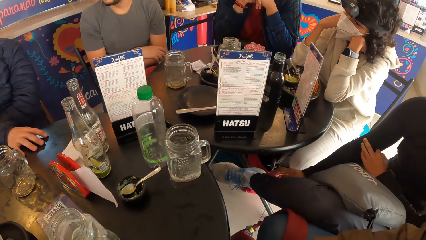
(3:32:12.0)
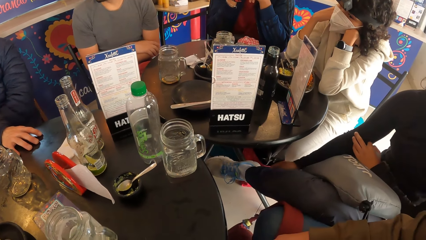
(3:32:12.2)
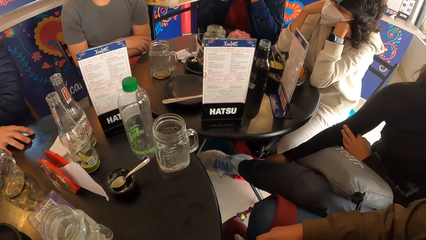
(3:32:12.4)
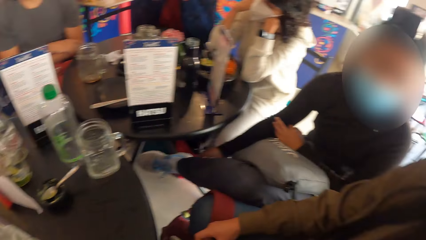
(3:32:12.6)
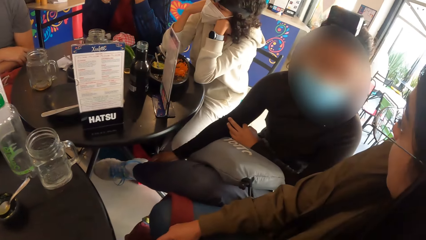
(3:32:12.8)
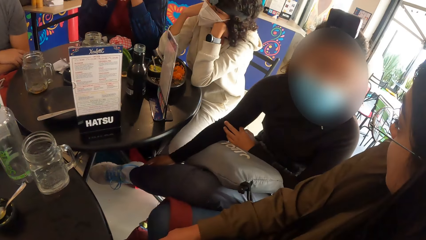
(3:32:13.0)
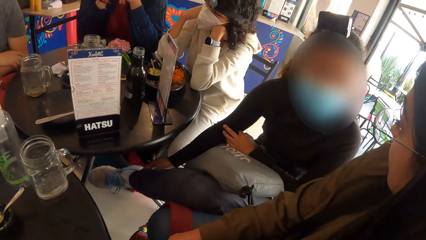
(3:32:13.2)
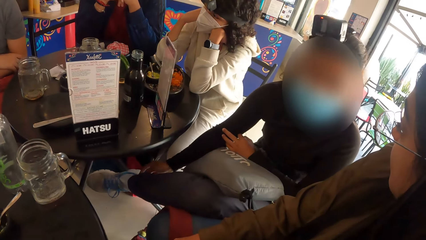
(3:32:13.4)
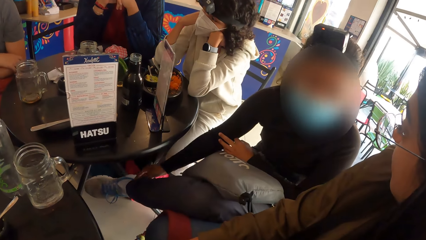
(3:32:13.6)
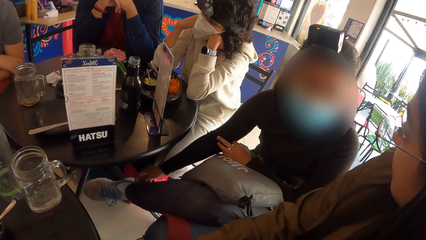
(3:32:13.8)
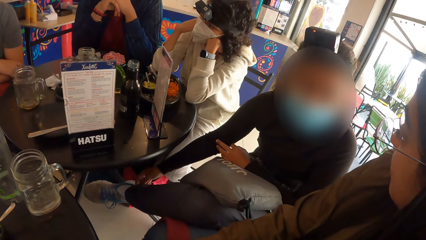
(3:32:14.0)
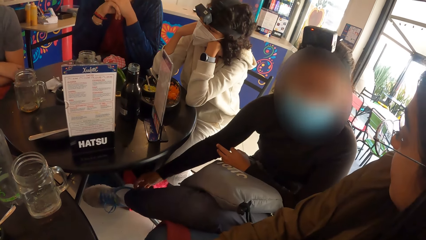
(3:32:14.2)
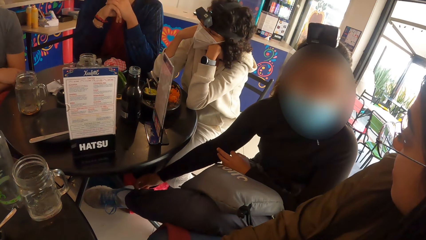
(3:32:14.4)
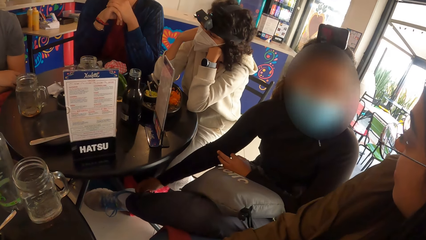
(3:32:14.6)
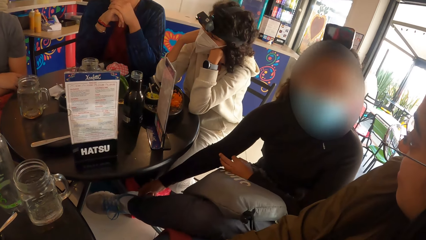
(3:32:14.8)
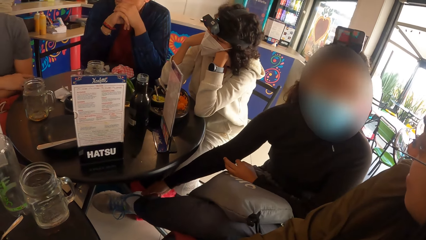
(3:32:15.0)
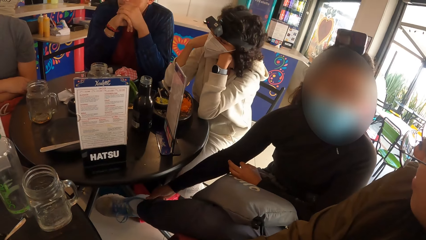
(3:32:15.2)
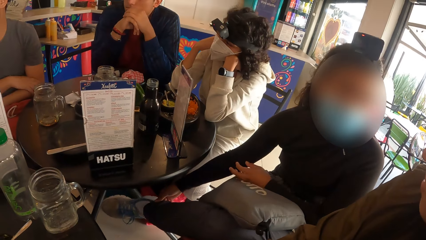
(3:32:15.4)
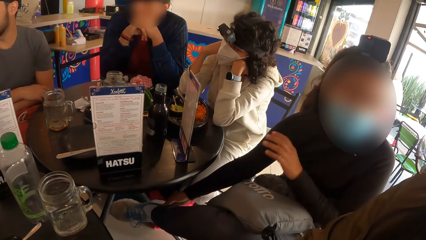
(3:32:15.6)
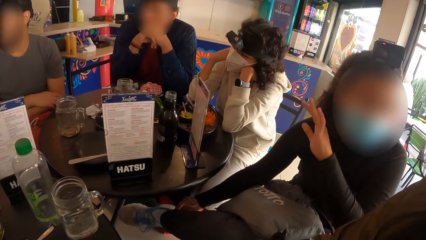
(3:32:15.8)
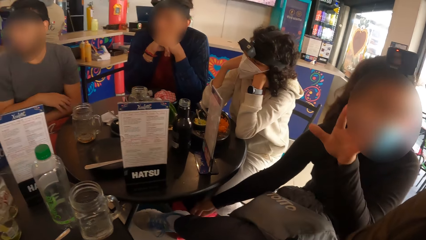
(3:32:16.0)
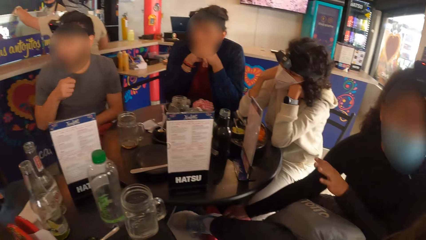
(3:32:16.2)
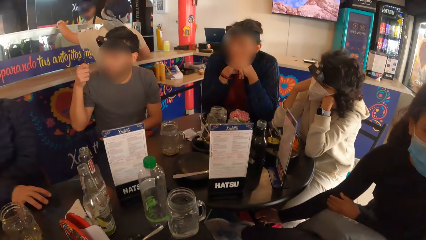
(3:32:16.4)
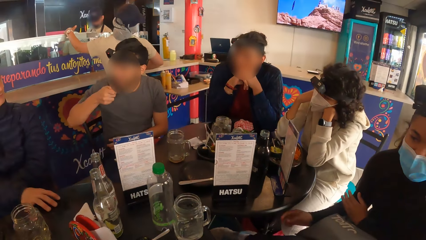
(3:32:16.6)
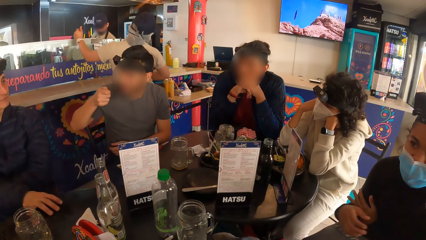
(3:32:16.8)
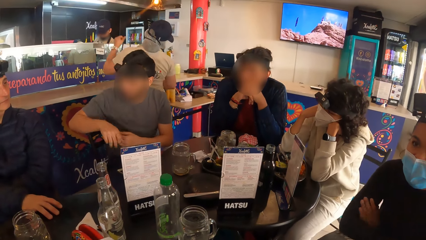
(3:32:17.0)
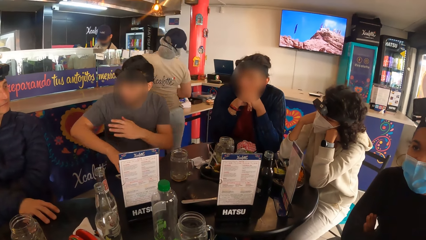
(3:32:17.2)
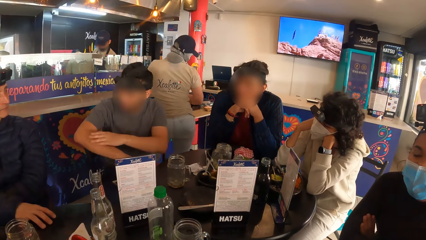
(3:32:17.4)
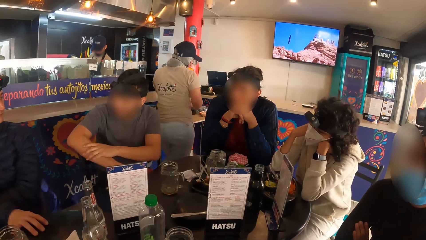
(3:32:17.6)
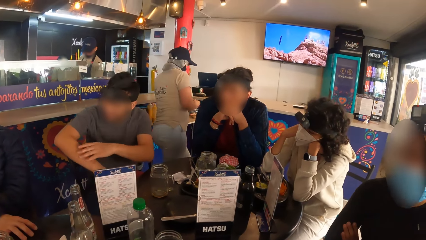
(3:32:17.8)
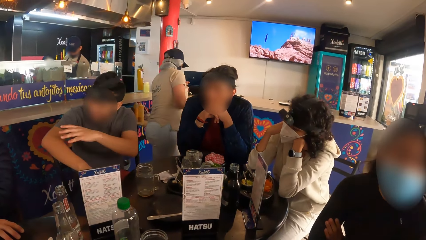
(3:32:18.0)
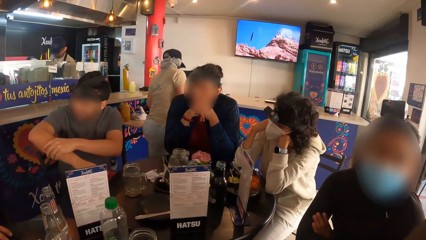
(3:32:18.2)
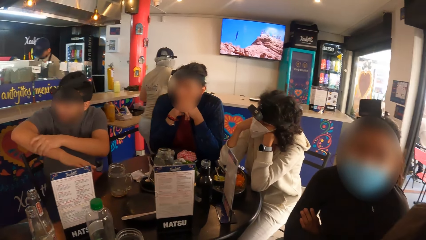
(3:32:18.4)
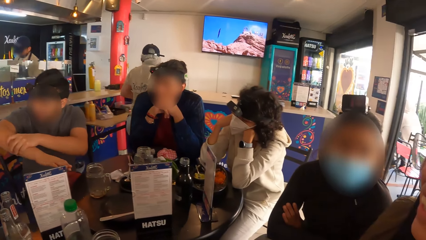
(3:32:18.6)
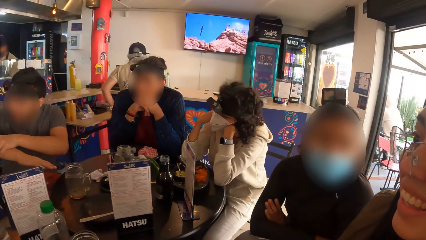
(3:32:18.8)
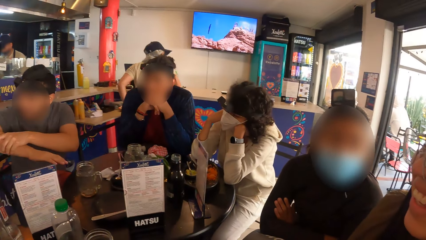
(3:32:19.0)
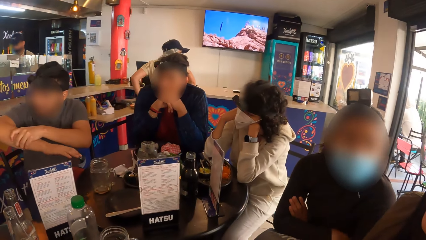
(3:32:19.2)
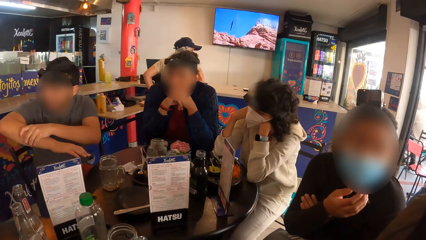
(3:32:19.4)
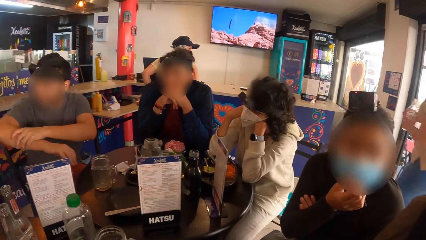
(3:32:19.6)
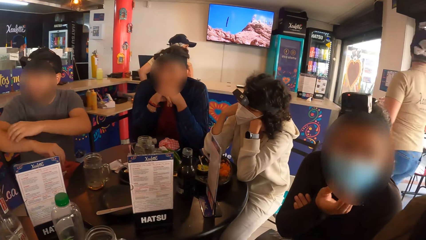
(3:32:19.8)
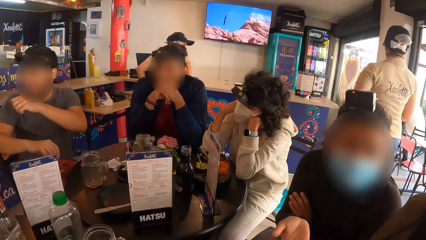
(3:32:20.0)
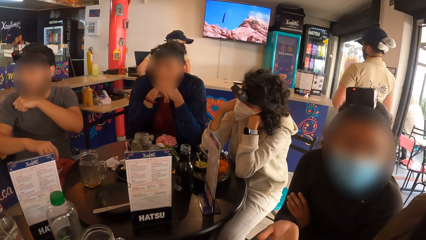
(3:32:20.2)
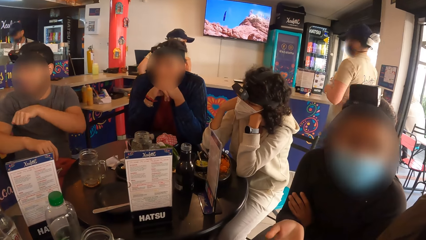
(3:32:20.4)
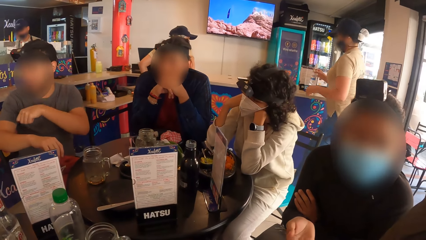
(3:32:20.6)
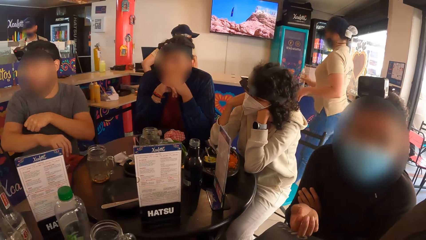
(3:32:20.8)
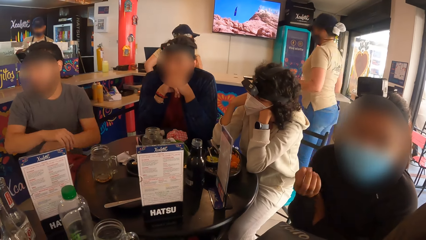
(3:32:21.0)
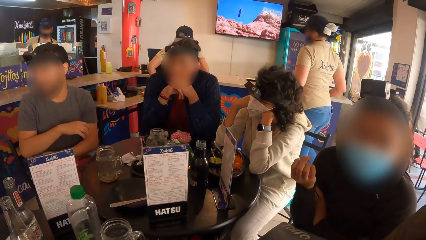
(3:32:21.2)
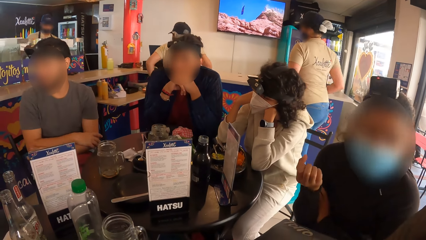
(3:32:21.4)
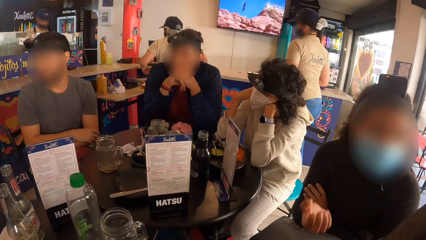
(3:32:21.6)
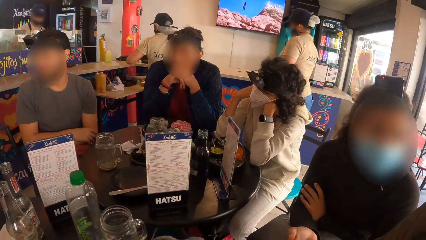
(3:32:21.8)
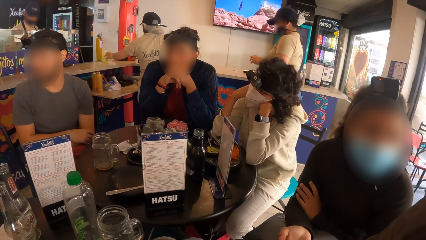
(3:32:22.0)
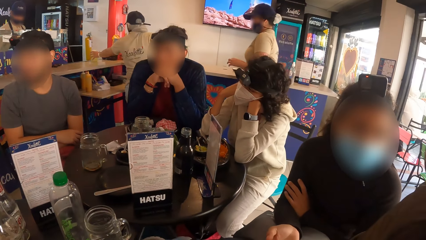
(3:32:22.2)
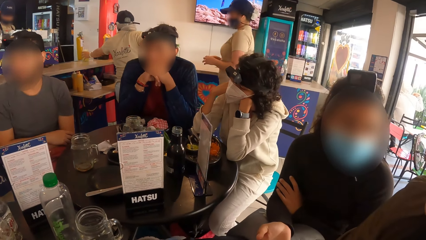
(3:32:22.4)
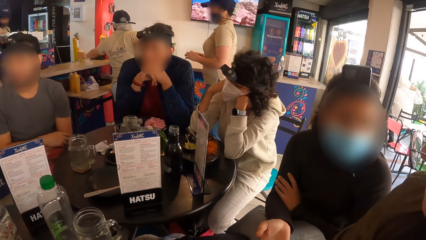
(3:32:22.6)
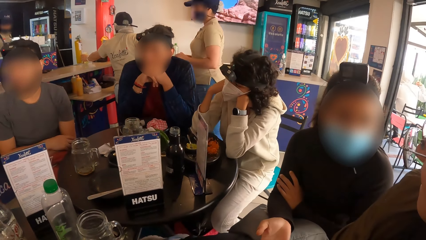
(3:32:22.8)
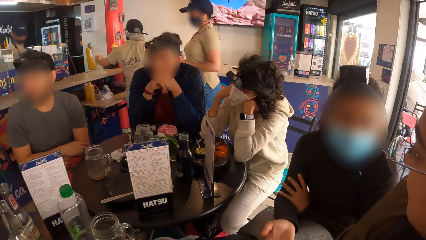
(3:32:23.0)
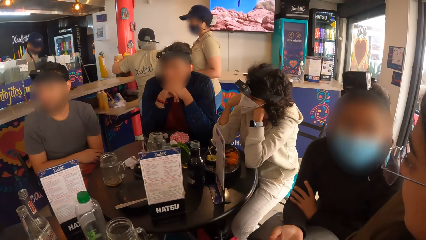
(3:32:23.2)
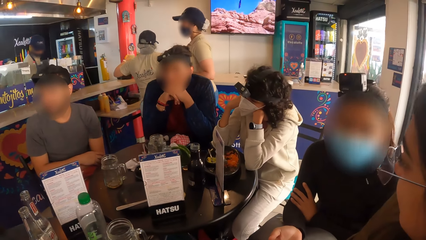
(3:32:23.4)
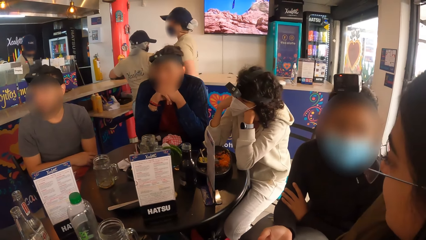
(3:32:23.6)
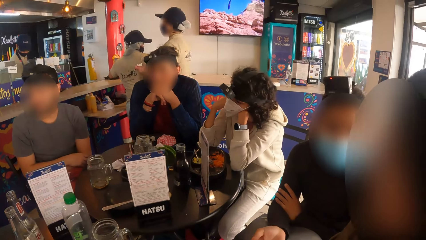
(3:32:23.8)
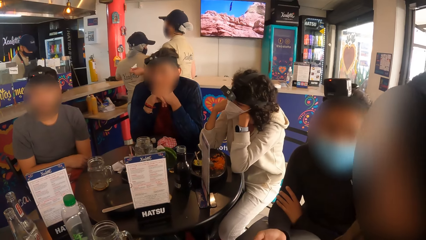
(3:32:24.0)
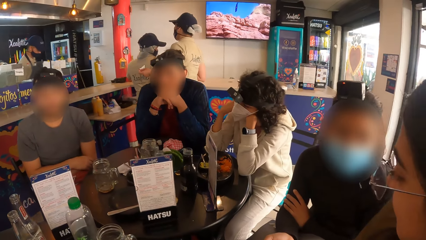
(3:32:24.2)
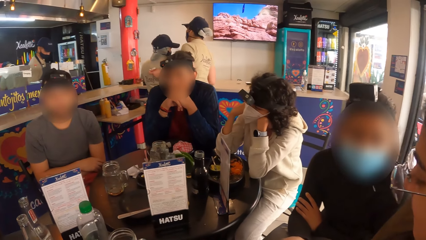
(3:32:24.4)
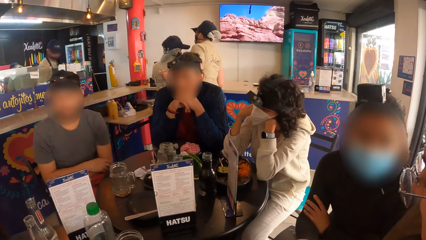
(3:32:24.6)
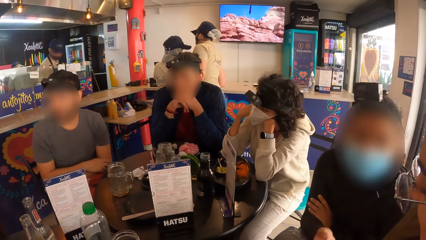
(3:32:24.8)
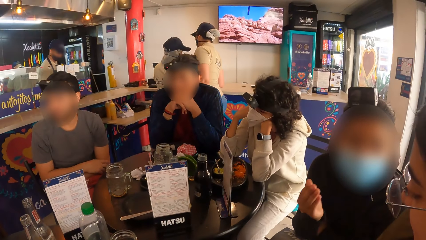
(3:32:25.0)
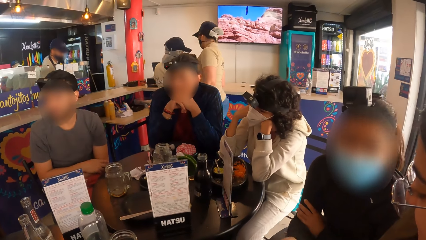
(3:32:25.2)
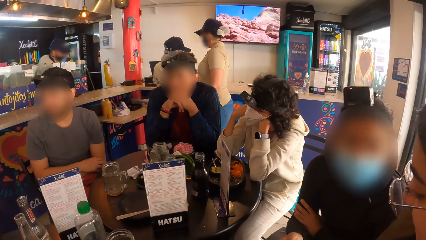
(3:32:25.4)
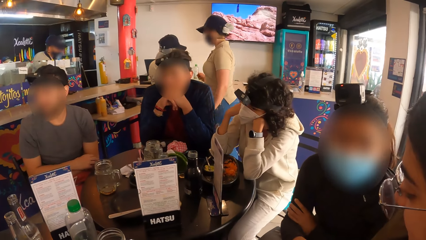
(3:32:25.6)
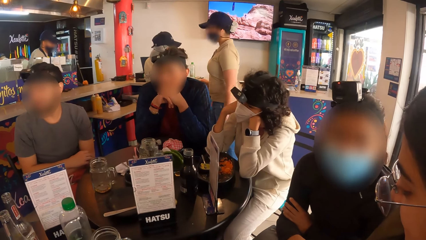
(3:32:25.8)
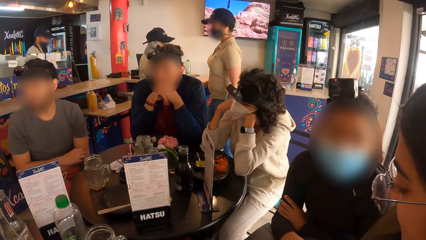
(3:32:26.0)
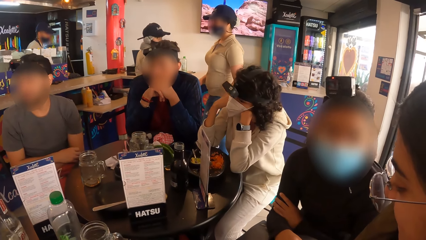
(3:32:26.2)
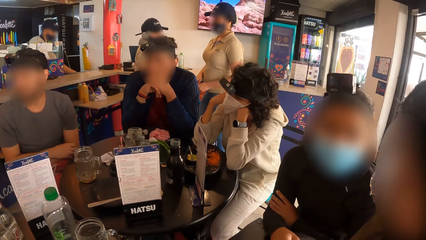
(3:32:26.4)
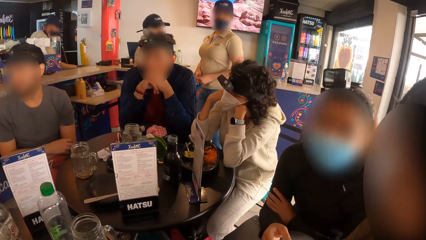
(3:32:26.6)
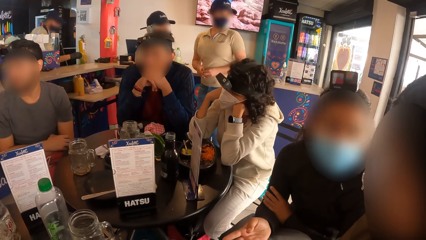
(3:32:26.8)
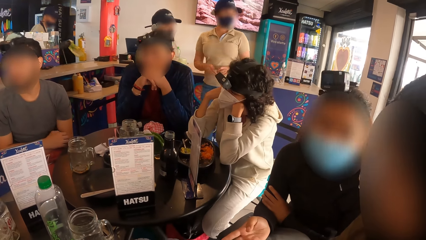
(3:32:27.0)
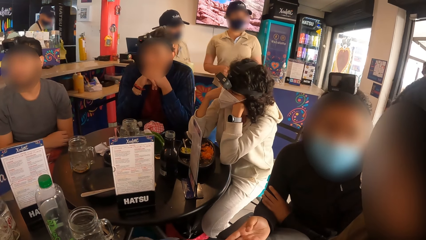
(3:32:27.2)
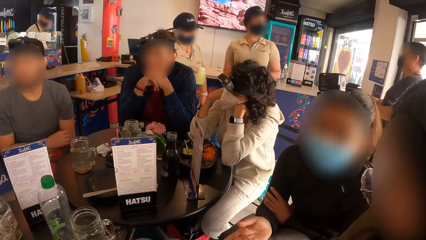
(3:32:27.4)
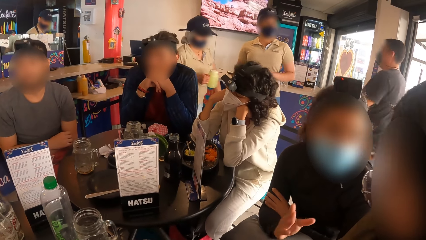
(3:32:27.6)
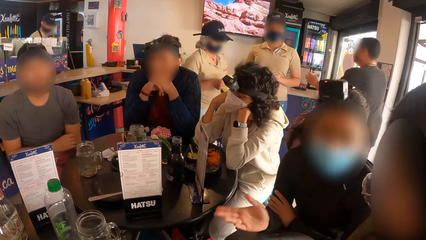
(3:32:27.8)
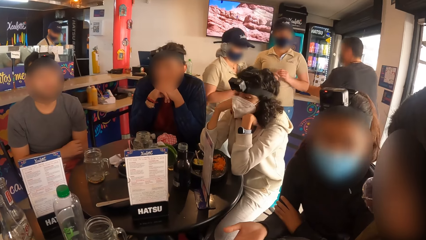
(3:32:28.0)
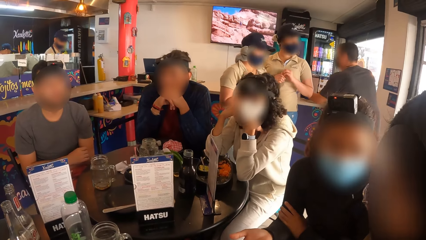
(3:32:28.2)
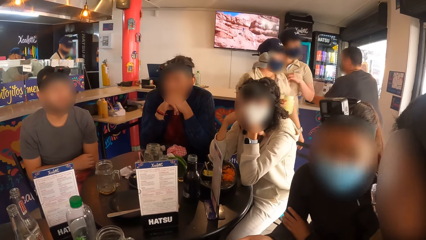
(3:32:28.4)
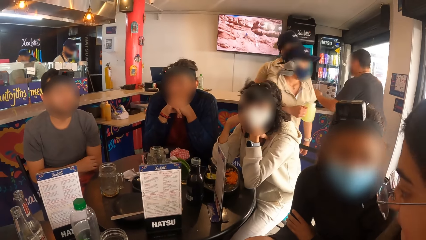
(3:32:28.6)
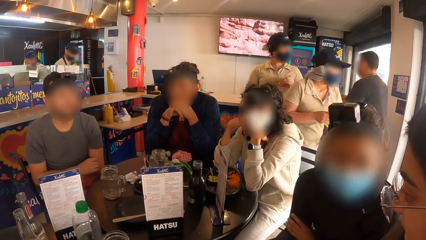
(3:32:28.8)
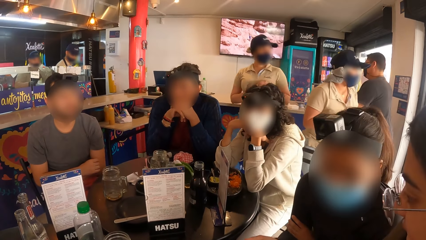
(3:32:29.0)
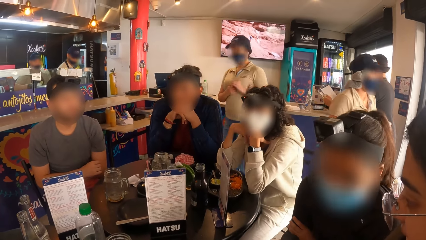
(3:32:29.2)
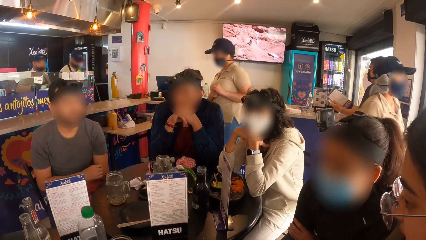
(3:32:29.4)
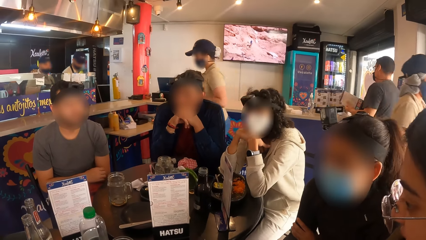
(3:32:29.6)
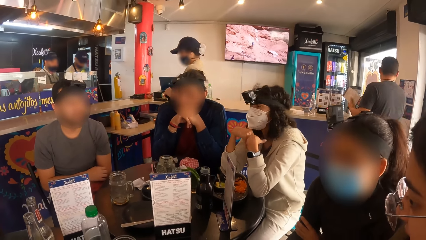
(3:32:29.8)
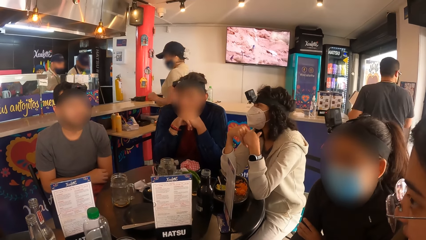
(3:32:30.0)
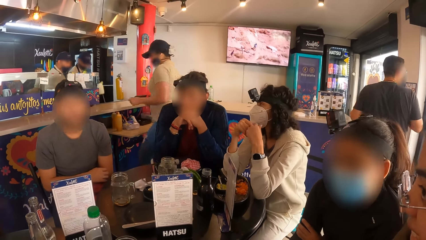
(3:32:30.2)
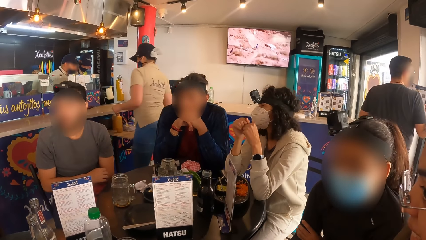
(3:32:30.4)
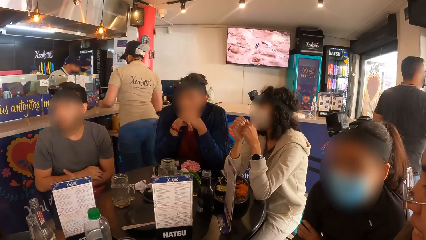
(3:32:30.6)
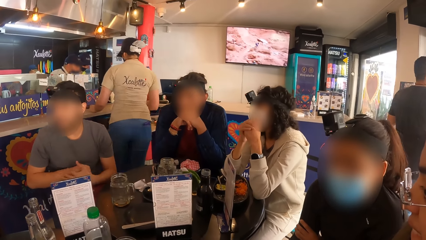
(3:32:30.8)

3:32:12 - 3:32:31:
The camera wearer looks at a person. Another person lifts his right hand. Another person puts the bottle on the stand table. Another person holds his chin with both hands. Another person holds the bottle with the right hand.
